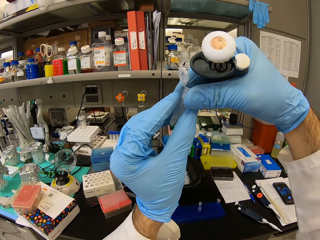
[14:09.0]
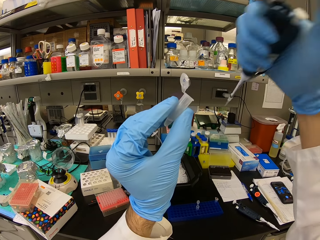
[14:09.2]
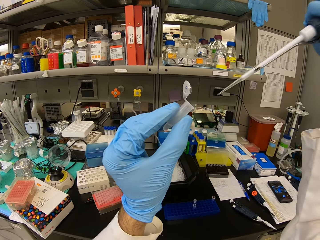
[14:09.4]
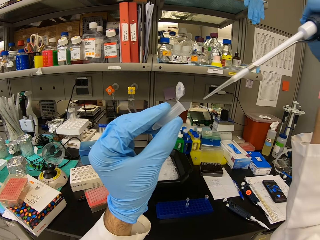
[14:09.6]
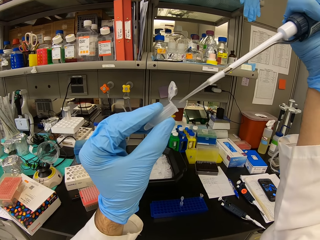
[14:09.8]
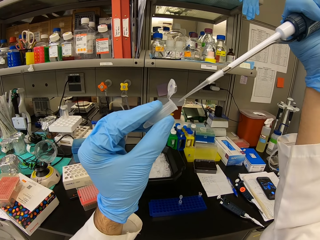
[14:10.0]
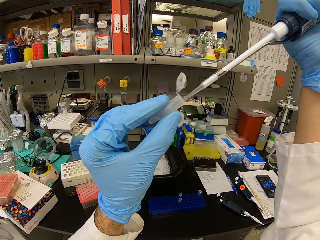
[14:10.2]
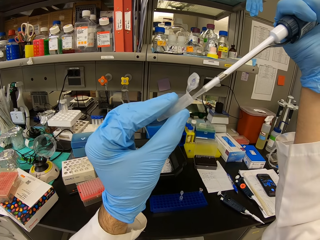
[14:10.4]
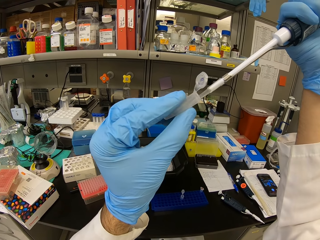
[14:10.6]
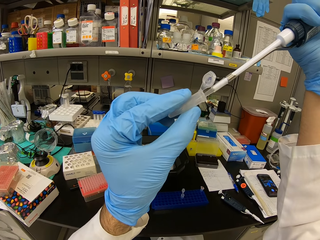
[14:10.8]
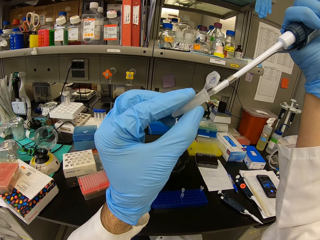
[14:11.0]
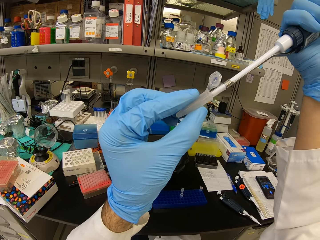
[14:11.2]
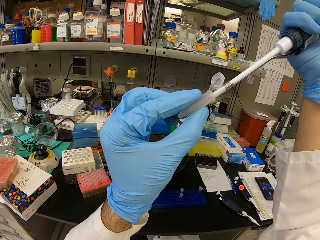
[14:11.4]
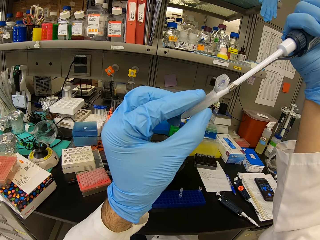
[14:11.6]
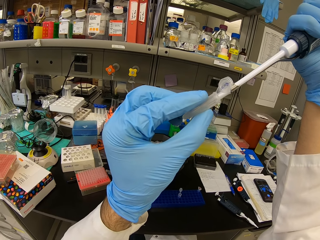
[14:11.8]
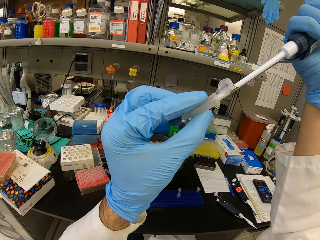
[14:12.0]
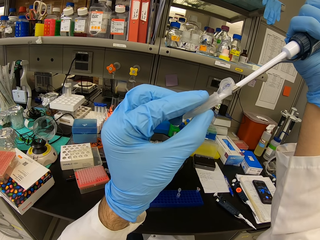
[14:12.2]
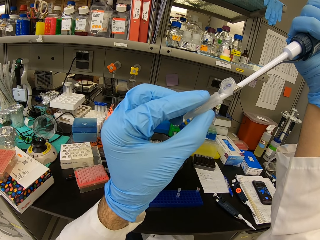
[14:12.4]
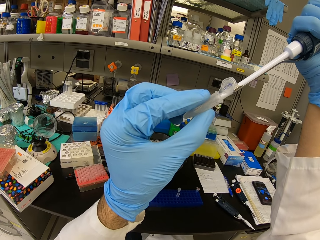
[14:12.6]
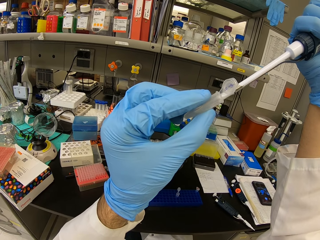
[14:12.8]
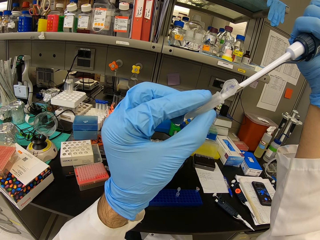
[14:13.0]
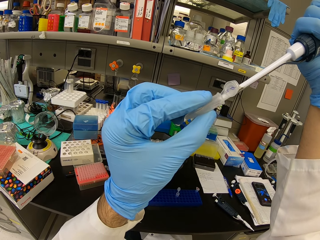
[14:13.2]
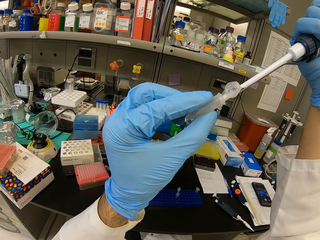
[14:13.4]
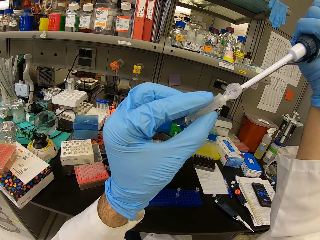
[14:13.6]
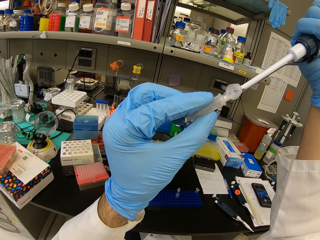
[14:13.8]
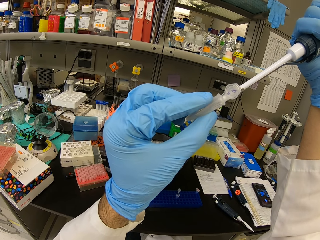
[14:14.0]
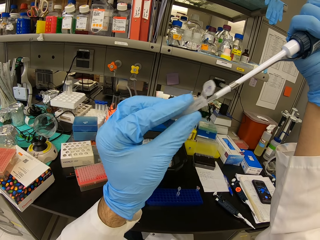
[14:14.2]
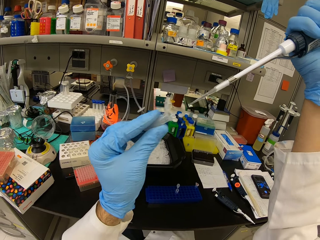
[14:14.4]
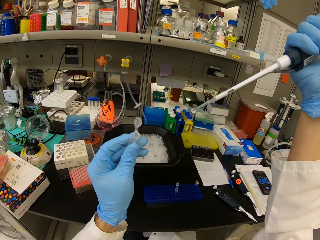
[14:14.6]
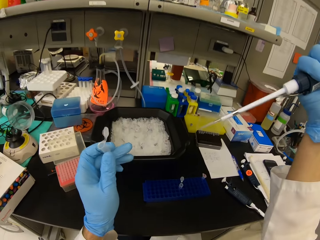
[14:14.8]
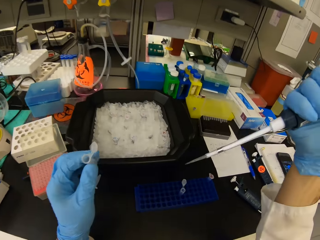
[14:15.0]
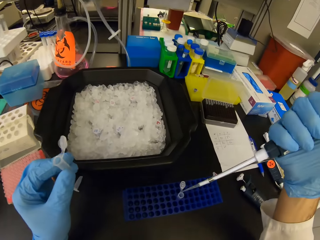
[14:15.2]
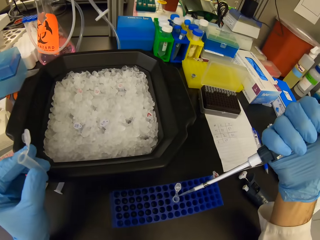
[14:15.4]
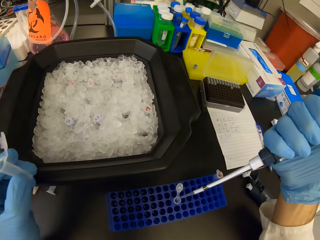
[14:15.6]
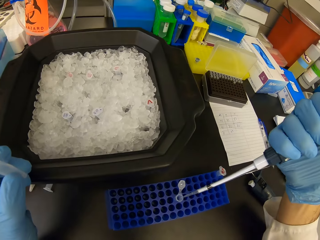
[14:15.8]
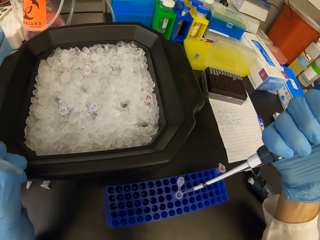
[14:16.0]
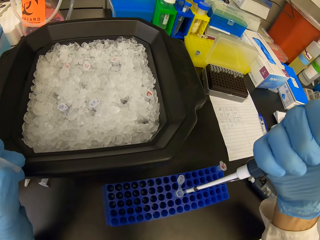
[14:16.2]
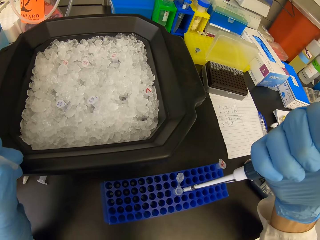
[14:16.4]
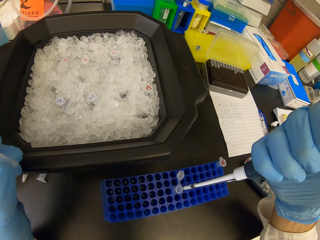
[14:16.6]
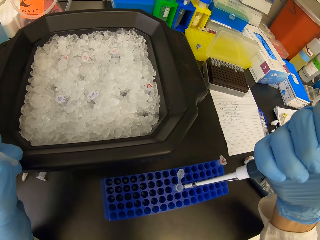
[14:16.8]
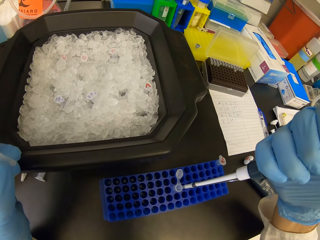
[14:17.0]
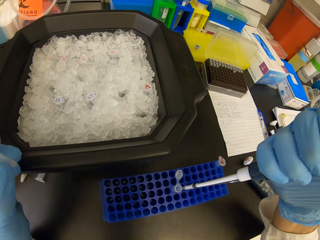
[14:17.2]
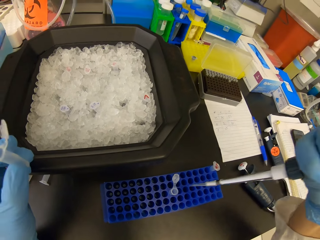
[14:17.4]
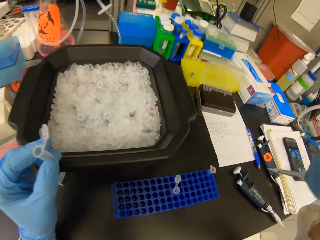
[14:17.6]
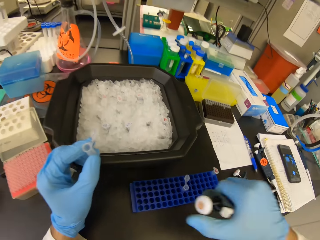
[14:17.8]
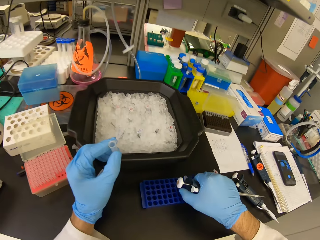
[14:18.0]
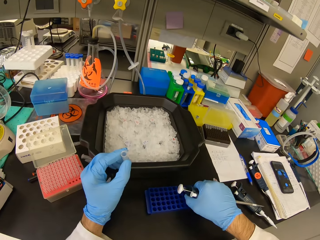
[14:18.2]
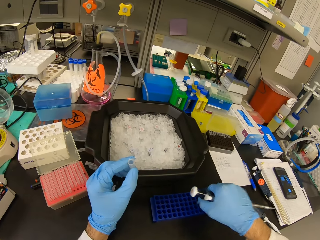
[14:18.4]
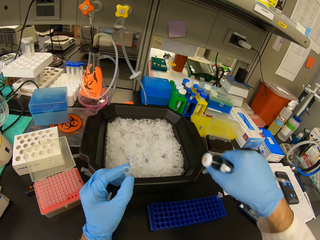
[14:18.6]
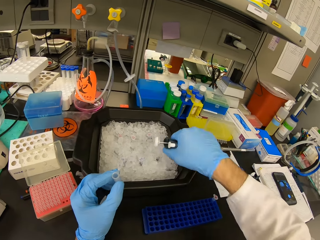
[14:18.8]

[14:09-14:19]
The camera wearer fills up the test tube. They put liquid substance on the pipette pipe. They fill up the test tube in the rack. They pick the pipette pipe on the holder.

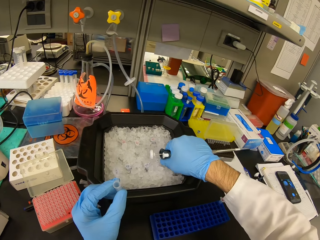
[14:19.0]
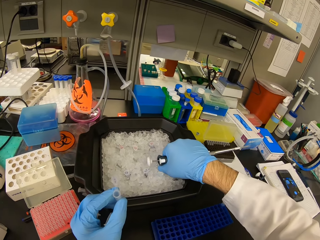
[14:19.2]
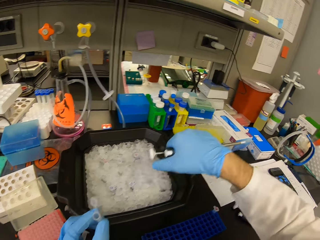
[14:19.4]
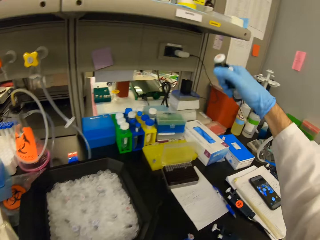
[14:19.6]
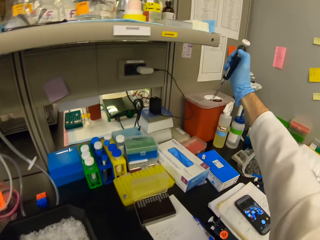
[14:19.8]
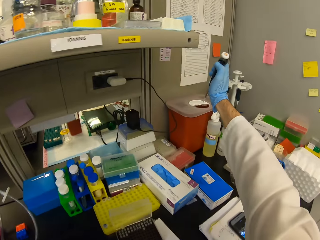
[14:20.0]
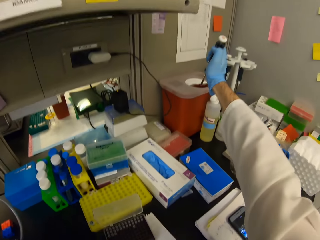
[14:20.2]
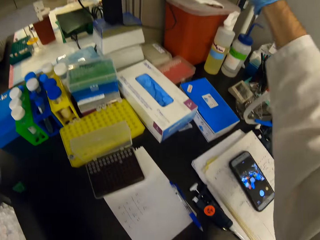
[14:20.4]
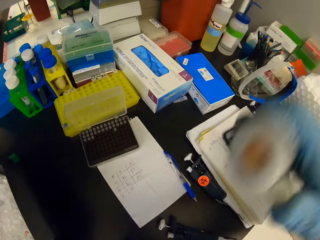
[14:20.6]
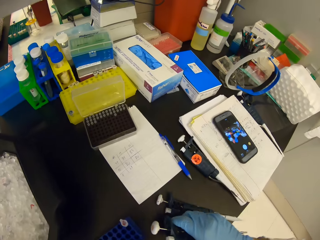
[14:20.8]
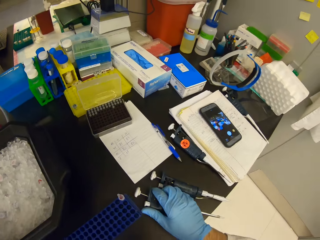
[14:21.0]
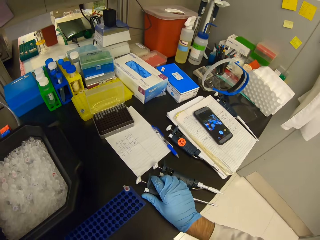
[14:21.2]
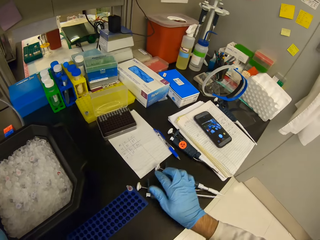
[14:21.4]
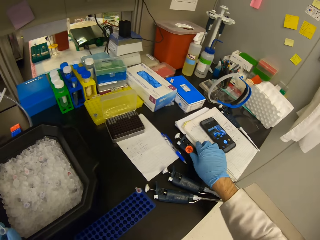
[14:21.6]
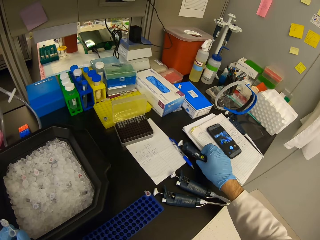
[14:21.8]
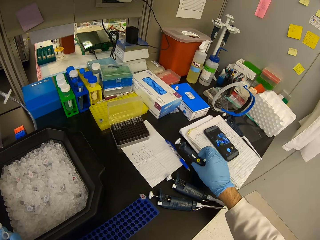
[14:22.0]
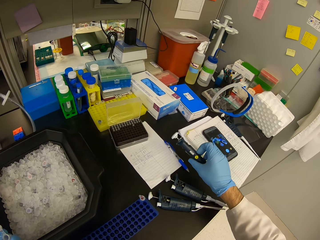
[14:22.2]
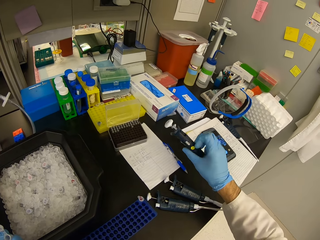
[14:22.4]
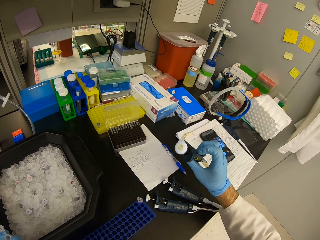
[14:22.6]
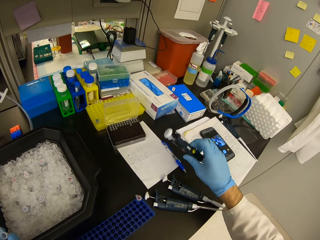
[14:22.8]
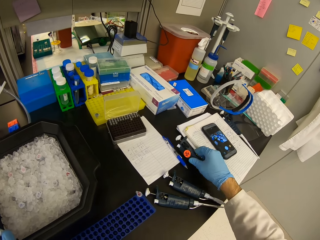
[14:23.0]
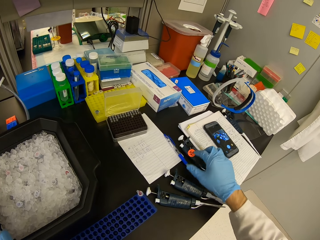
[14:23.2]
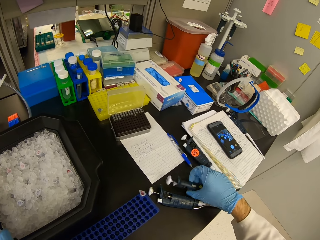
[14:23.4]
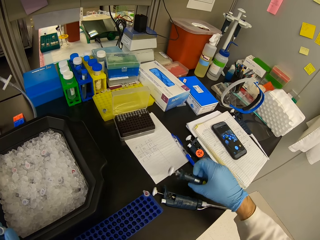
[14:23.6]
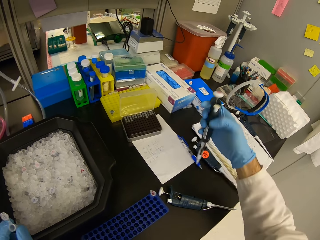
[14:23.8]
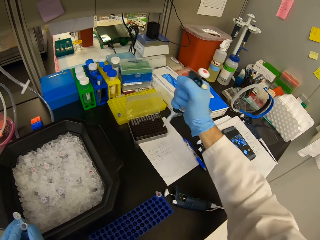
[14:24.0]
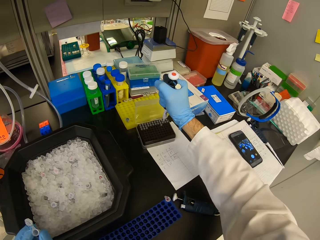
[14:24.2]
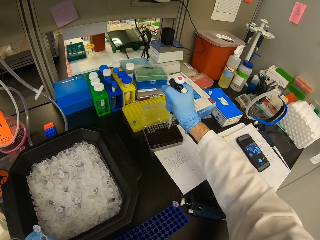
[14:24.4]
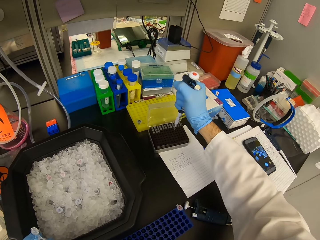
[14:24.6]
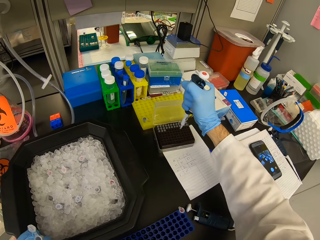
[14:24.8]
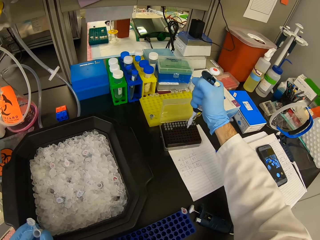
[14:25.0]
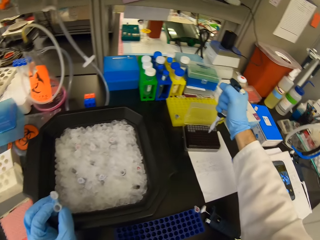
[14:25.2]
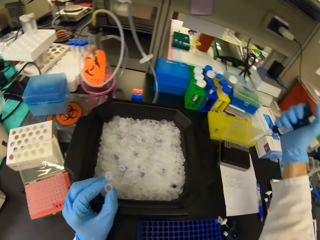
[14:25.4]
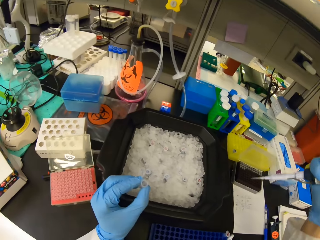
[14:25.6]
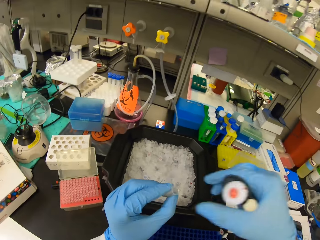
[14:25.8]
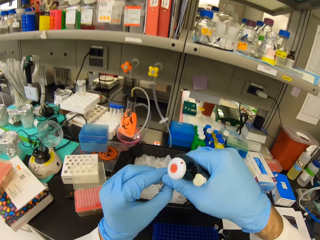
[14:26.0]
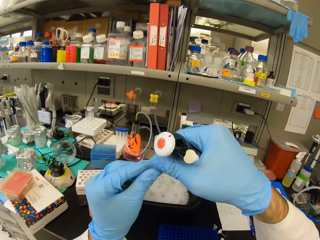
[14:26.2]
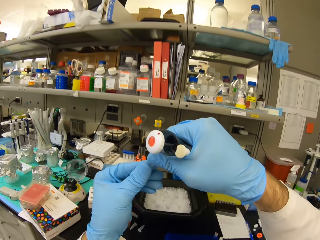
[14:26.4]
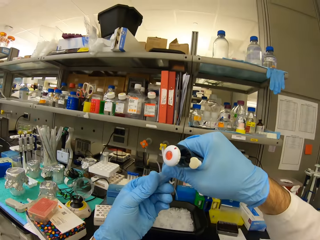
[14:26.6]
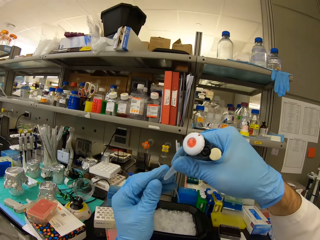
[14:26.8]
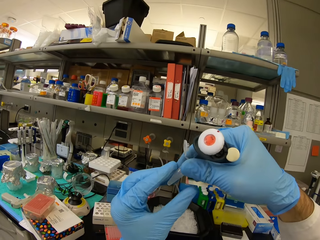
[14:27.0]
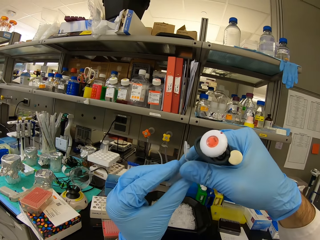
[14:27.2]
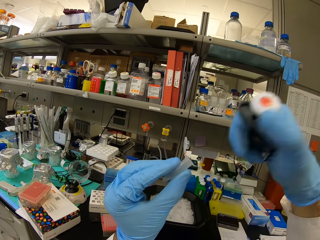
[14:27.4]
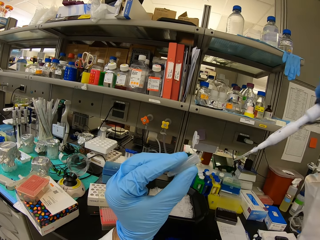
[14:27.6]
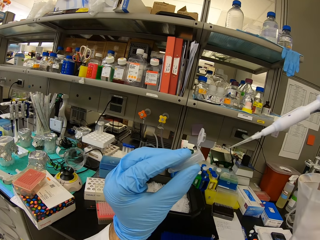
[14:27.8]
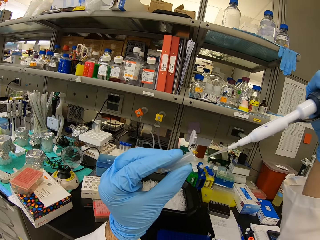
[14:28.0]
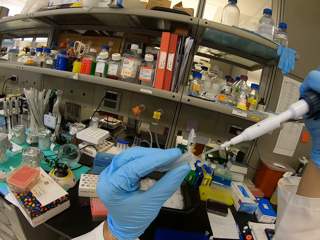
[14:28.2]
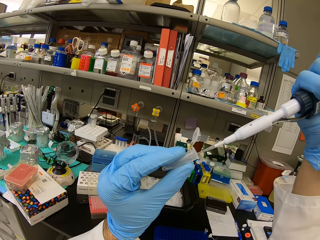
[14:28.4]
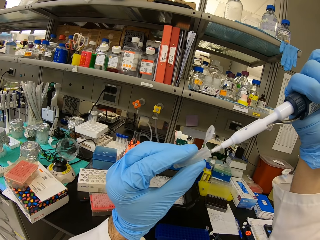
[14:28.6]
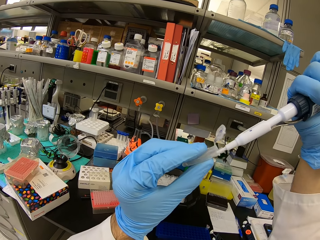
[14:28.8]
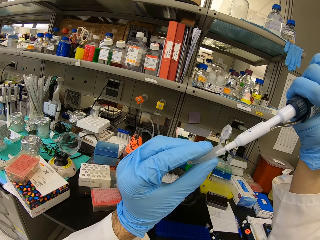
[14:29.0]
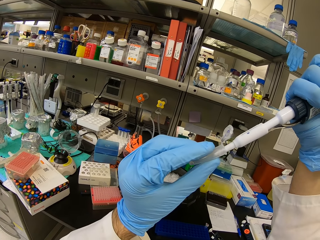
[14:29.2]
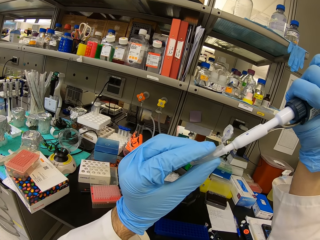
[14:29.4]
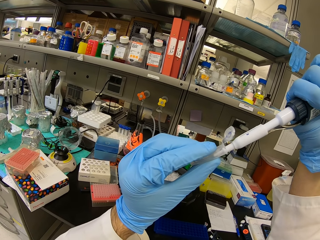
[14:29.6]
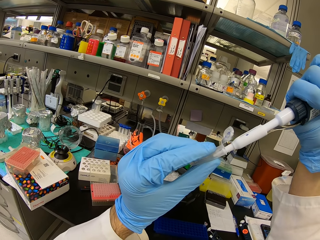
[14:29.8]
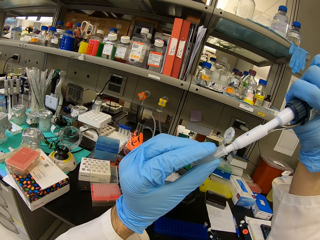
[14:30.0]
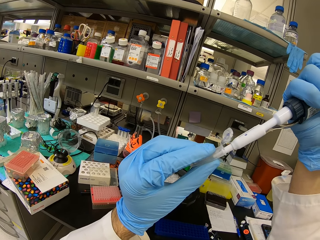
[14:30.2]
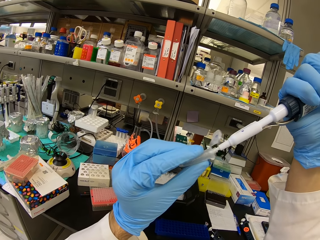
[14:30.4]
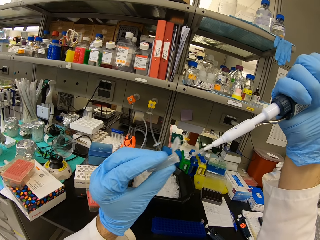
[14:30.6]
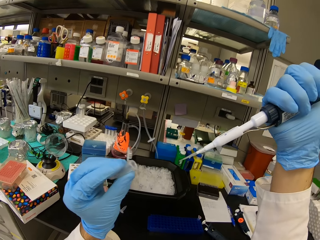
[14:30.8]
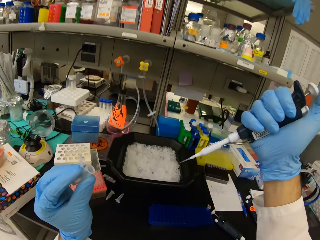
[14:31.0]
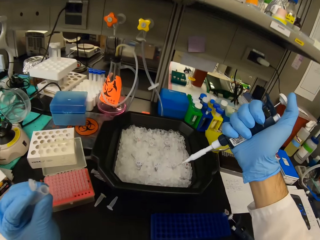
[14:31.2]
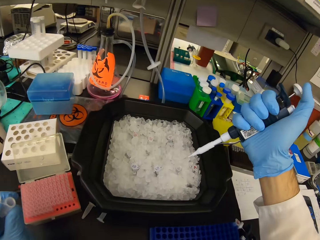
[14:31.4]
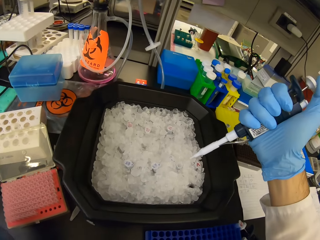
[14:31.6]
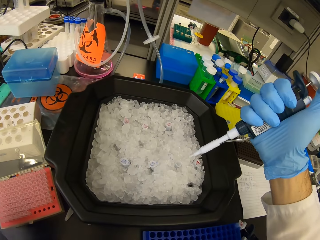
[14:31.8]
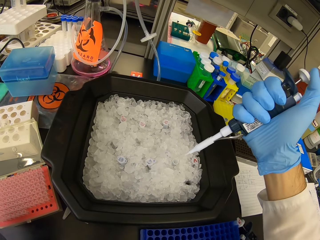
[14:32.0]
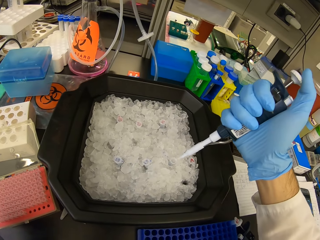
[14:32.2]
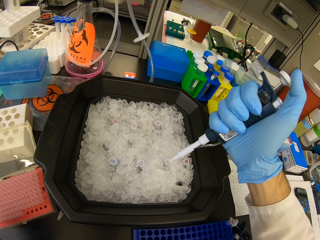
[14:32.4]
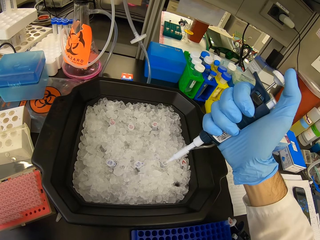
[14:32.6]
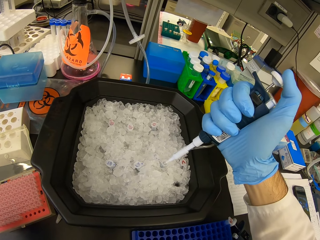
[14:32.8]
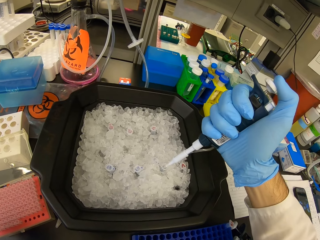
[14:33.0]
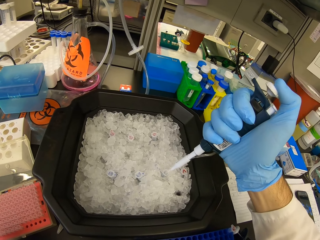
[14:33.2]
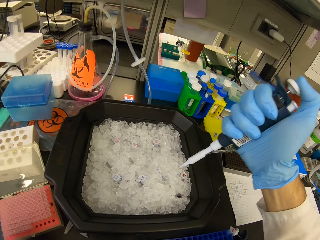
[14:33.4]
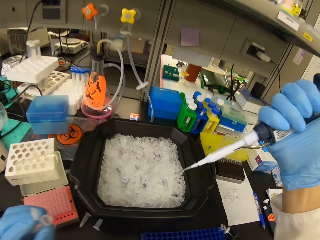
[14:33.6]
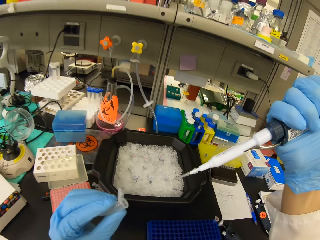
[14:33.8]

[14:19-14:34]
The camera wearer picks the test tube in the rack. They put the test tube in the plastic black bowl. They pour remaining liquid in the syringe into the bin. They place the syringe on the table. They look at another syringe on the table. They pick up the syringe on the table and put the syringe on the table. They pick up another syringe. They insert the syringe into the storage rack. They pick liquid substance on the cell tray. They pick the pipette pipe on the container. They lift up the test tube. They check the pipette pipe. They put liquid substance on the pipette pipe. They fill up the test tube. They place the syringe in one of the test tubes in the black bowl.
